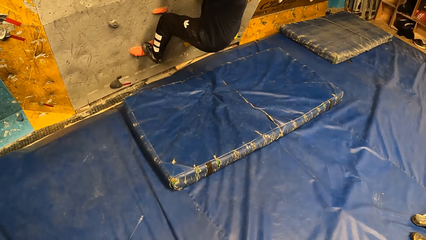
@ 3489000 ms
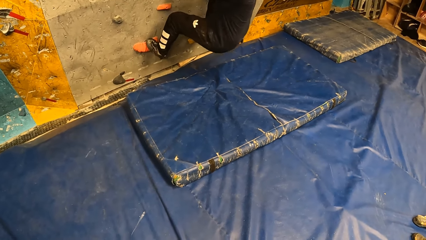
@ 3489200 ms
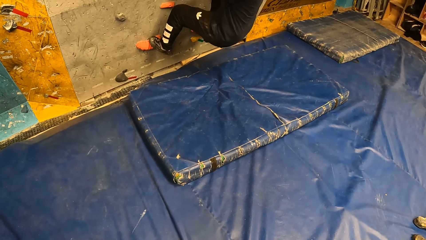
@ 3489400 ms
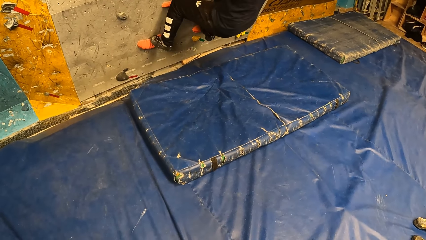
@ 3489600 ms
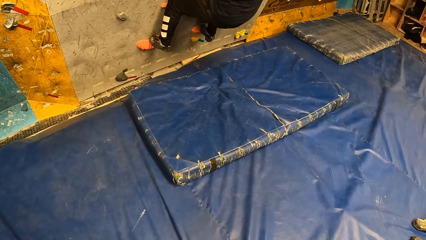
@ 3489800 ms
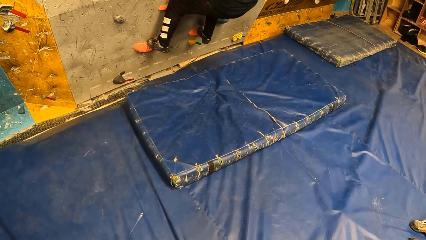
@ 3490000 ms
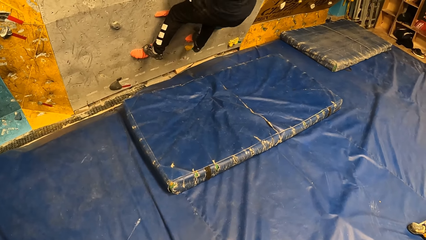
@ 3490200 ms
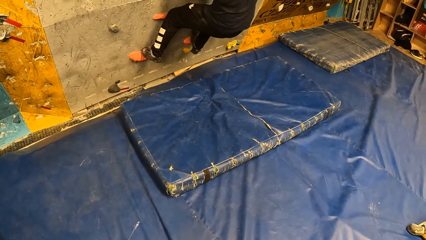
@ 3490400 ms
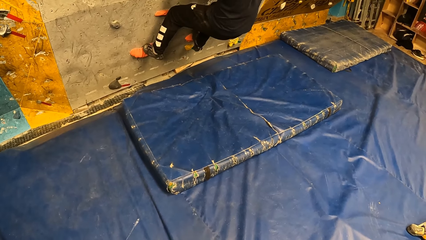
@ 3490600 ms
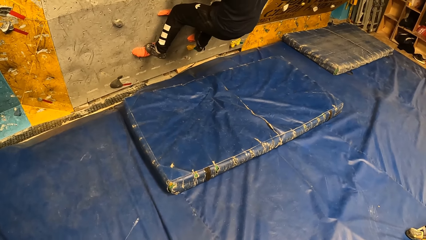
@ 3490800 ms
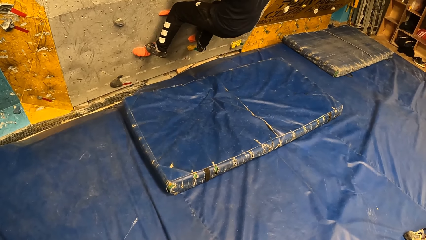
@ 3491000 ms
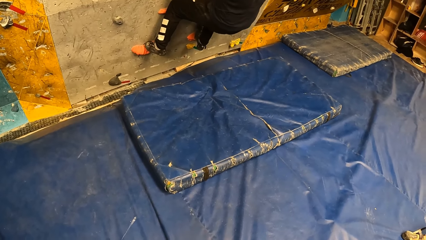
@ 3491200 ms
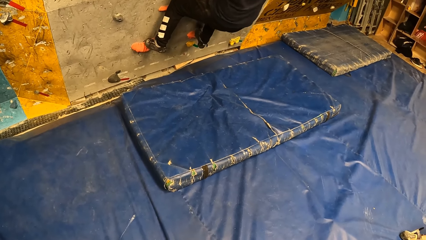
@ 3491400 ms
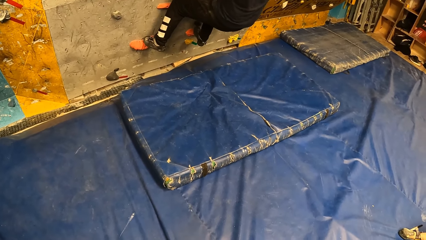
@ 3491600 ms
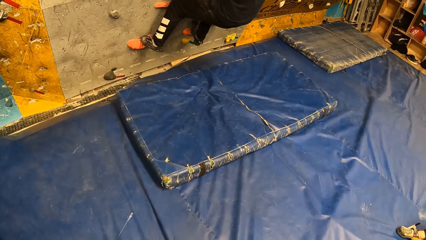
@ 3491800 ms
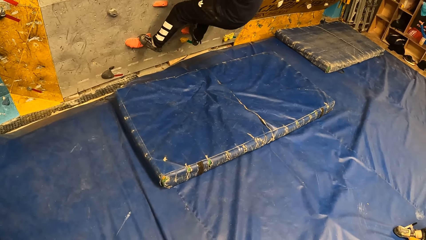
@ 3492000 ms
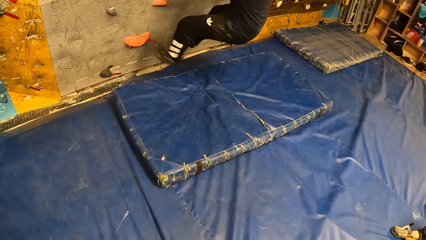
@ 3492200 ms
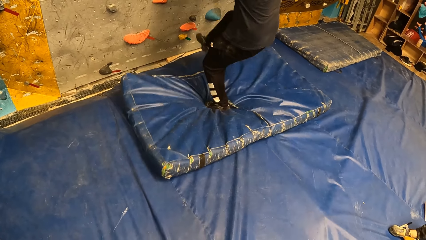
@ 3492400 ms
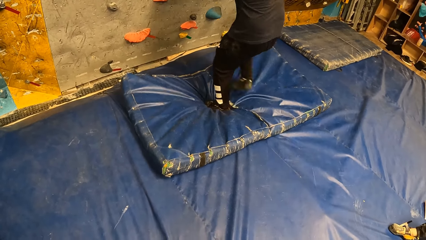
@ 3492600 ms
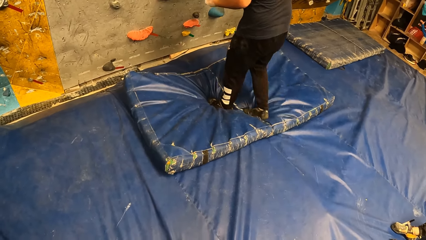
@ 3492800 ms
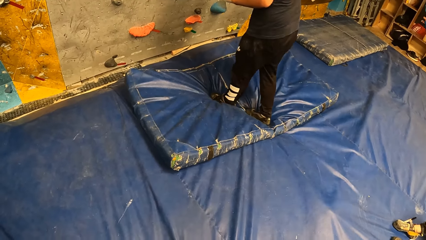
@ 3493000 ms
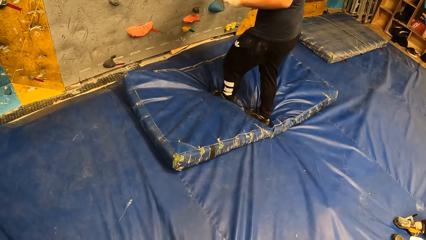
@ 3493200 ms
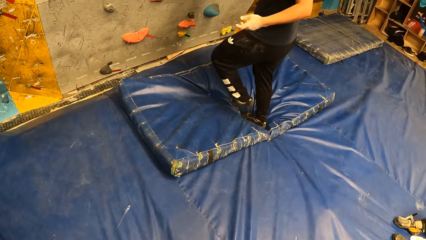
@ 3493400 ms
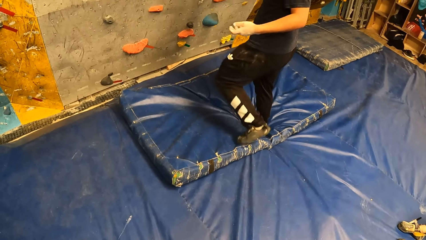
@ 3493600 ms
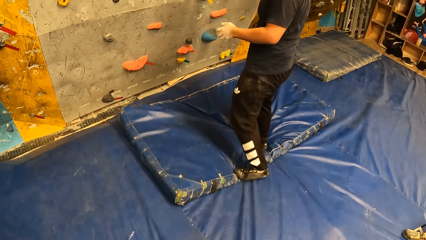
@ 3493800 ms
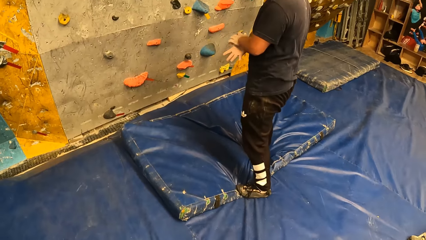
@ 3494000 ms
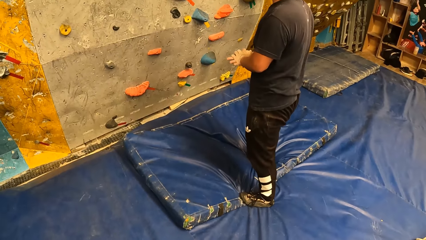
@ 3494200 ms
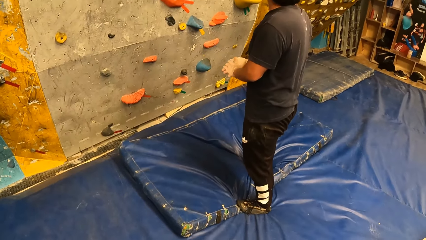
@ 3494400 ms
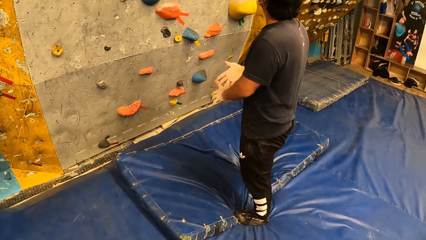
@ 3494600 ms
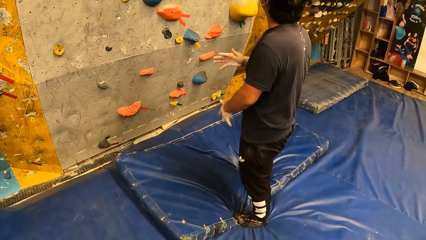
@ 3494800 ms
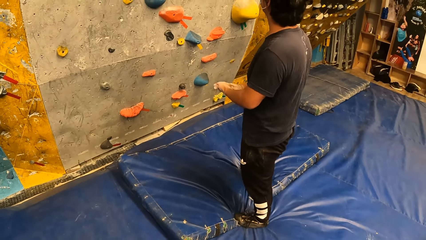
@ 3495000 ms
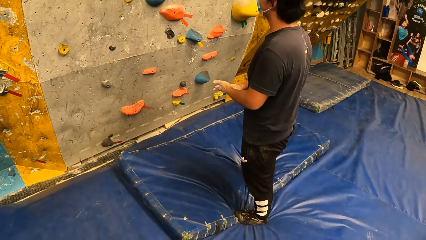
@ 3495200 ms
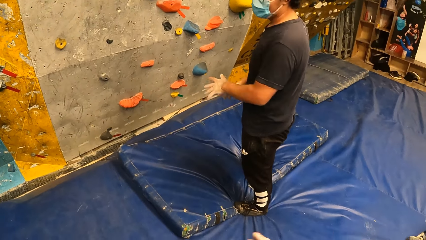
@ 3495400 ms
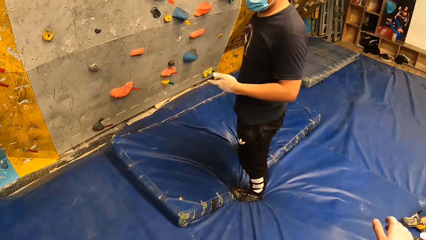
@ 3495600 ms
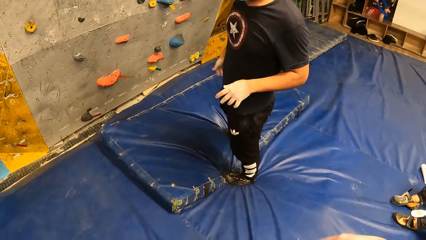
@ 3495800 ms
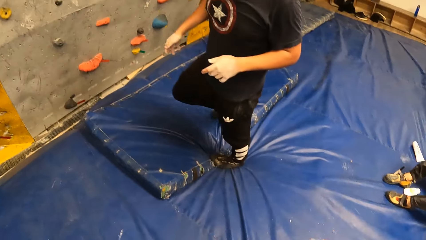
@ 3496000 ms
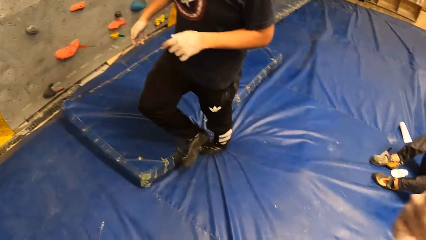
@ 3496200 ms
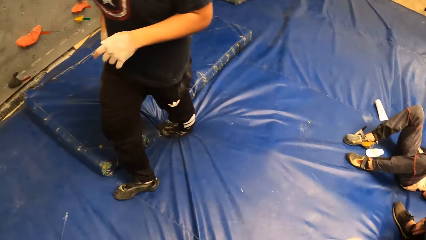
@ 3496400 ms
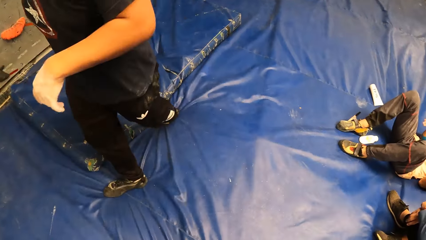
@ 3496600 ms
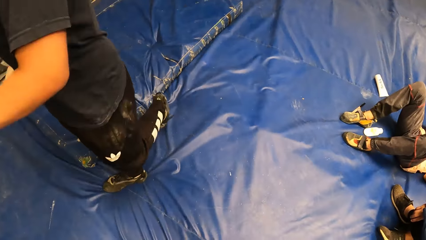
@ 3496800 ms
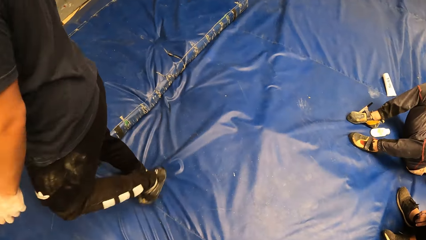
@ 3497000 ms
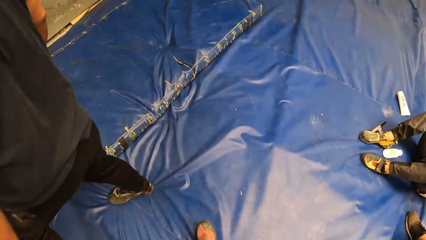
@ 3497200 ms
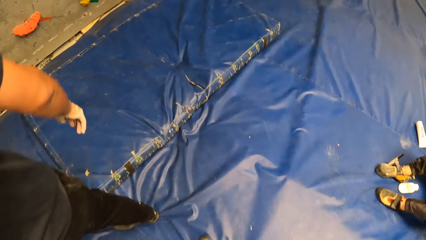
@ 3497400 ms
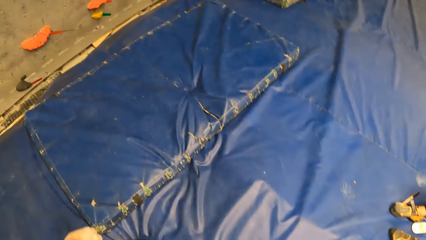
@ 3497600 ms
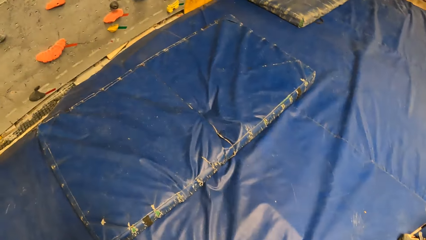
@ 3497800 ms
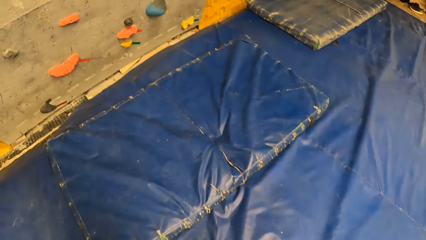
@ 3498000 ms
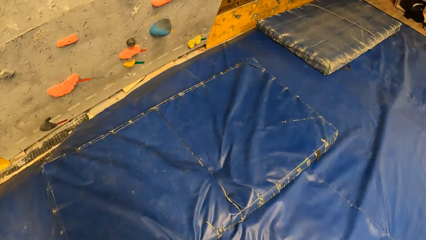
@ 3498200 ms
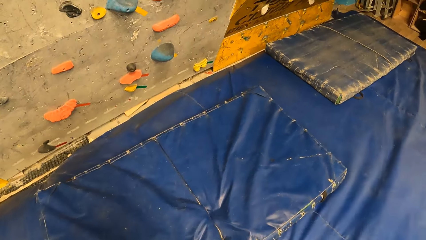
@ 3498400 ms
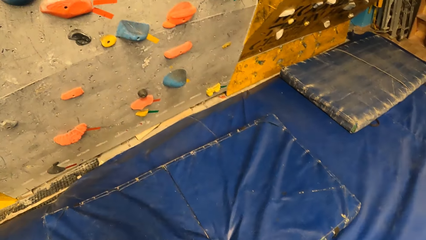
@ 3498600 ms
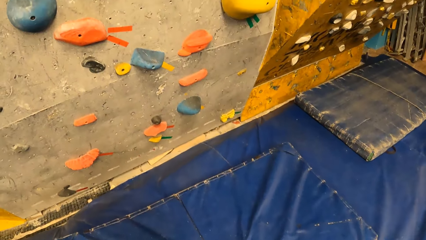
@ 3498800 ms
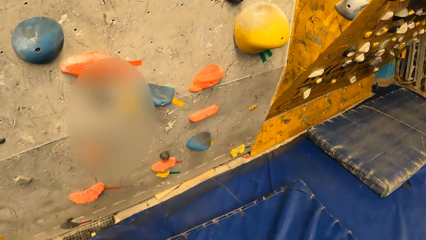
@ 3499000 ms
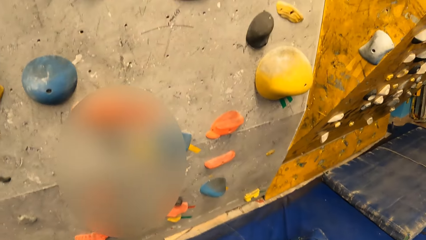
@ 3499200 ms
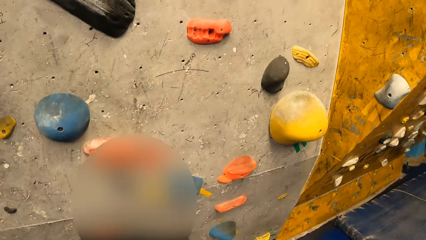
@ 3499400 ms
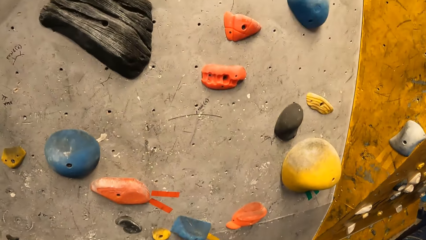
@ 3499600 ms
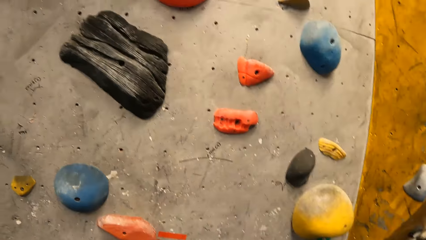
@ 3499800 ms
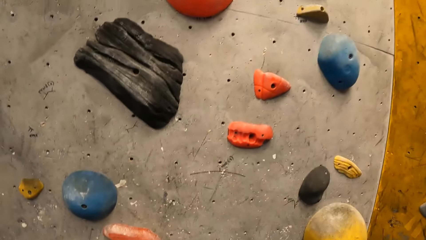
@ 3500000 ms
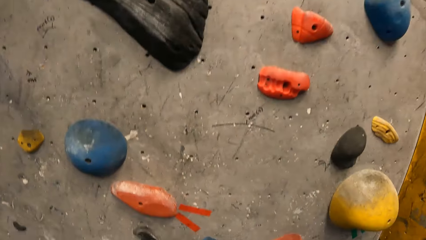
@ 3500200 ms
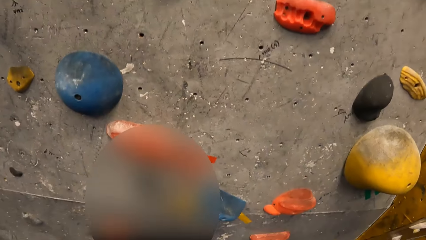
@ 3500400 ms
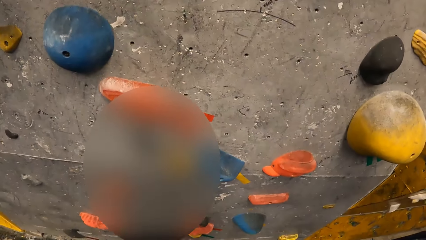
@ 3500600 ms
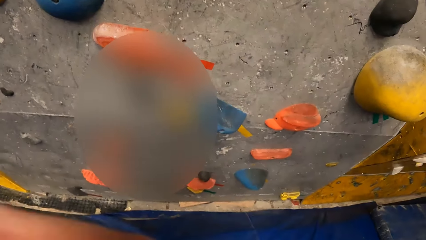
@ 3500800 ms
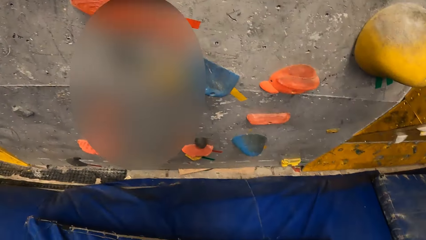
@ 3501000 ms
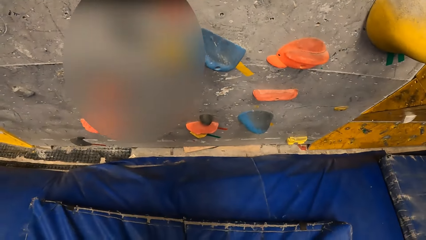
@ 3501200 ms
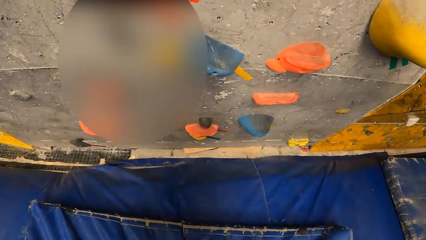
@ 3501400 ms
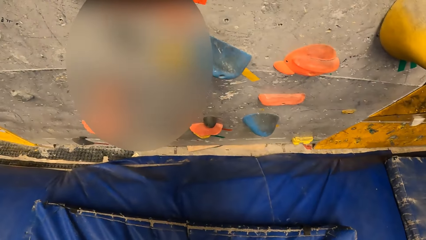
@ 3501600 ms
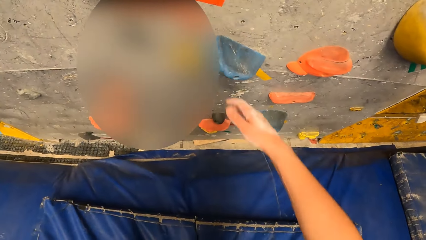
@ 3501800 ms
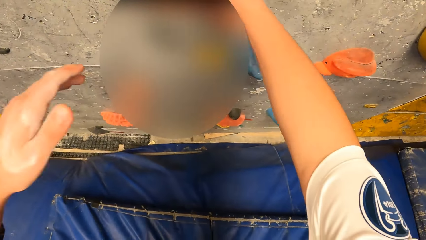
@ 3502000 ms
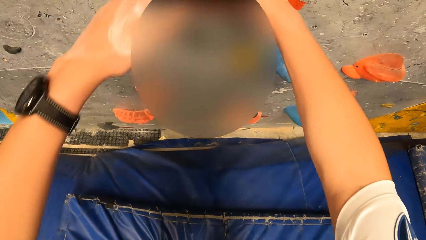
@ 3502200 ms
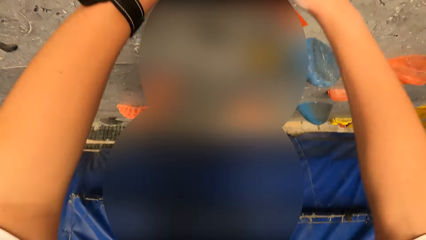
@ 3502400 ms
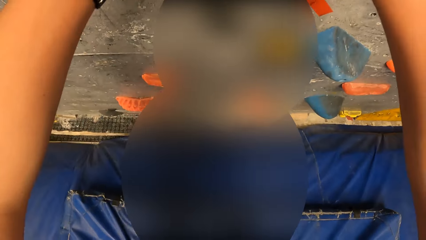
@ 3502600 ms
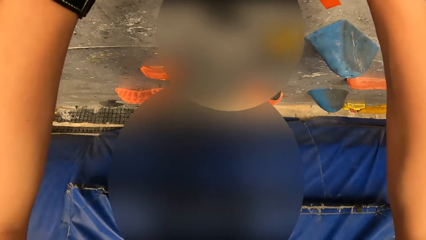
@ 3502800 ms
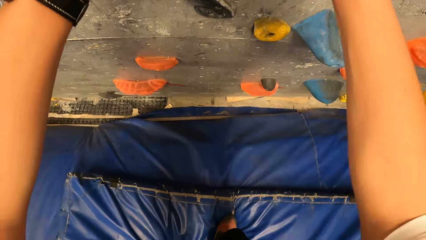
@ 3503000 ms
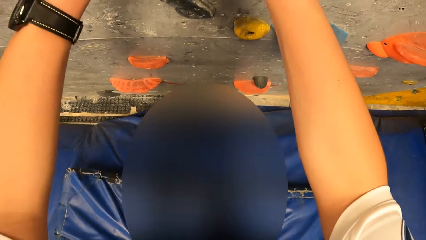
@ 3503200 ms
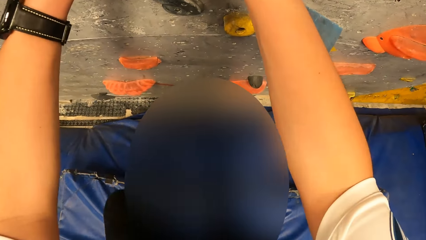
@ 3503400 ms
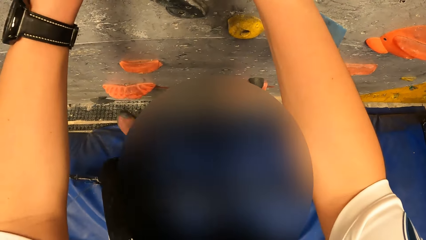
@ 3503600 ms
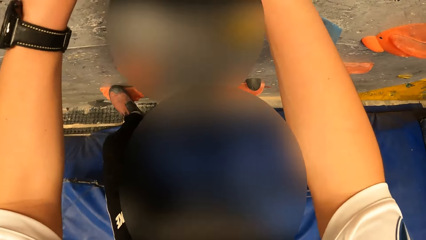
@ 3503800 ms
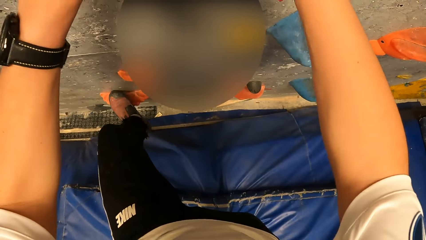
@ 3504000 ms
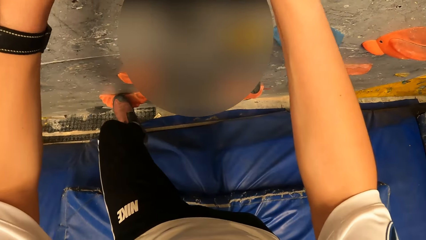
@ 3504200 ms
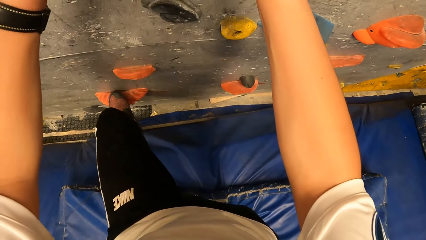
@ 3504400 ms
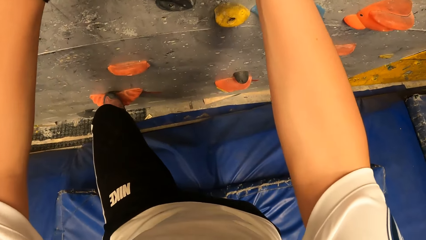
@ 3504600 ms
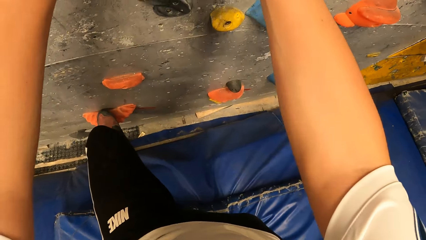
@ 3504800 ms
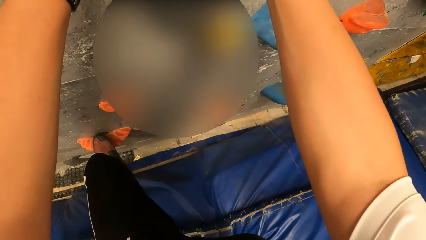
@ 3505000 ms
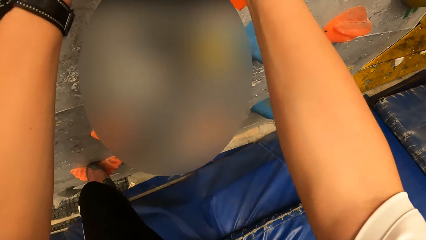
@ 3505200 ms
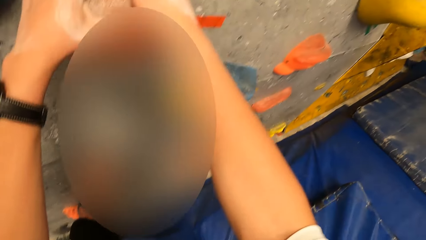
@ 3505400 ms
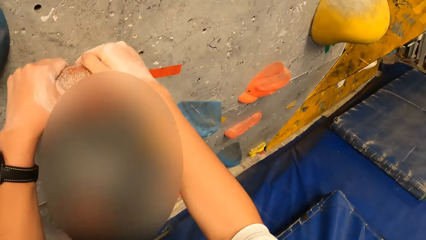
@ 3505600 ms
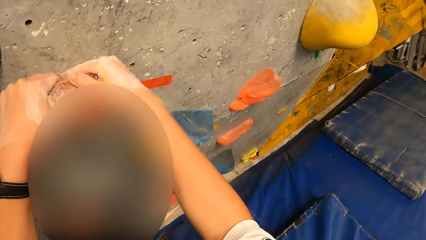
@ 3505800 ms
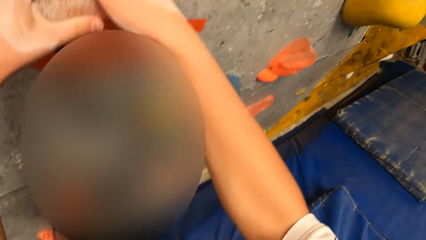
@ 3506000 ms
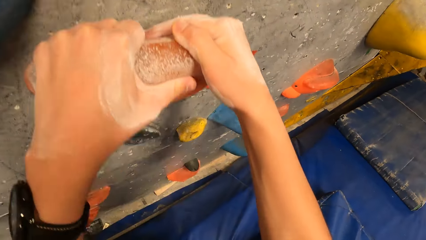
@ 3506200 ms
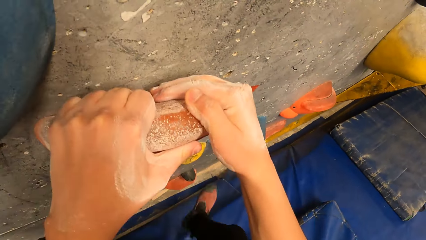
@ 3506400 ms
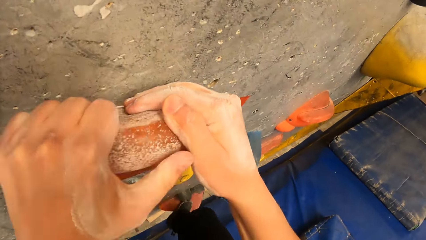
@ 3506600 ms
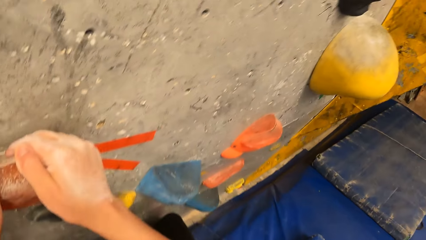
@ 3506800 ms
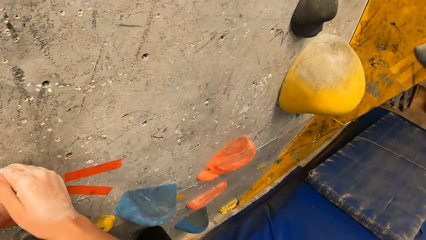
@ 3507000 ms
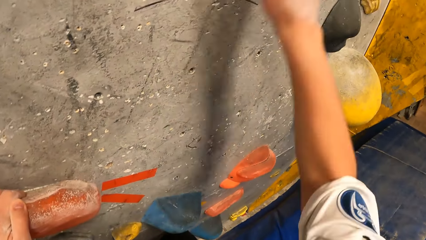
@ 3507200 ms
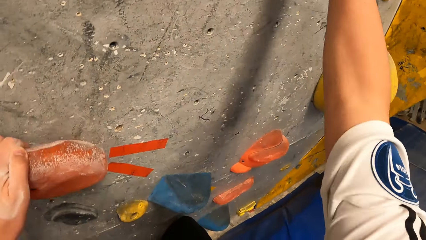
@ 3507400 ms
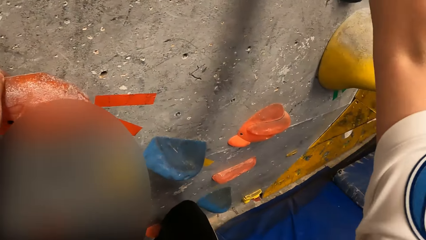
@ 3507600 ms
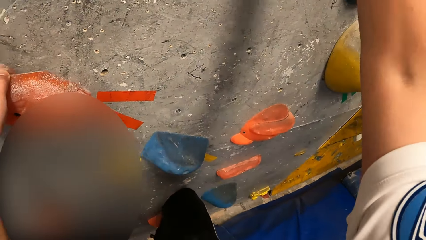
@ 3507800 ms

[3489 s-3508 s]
The man climbs down the walk wall. The man walks on the mattress, dusts off both hands, and walks on the bouncing castle. The camera wearer climbs up the walk wall. He holds the hooks.
